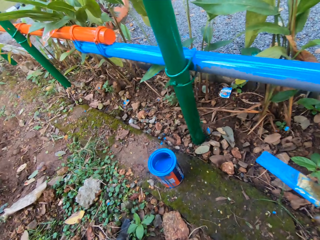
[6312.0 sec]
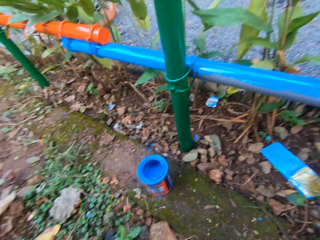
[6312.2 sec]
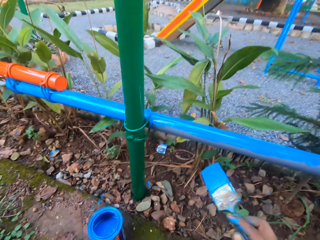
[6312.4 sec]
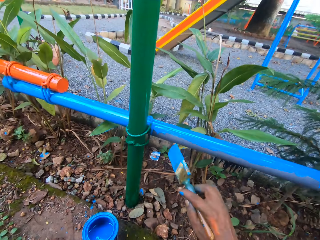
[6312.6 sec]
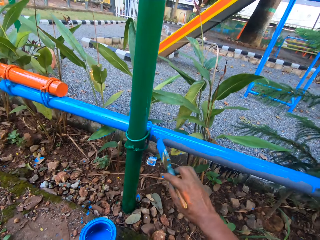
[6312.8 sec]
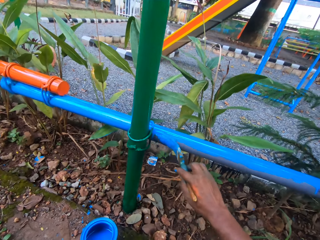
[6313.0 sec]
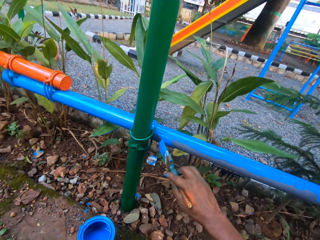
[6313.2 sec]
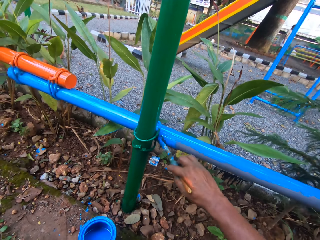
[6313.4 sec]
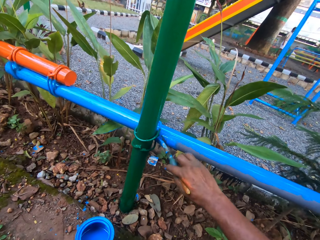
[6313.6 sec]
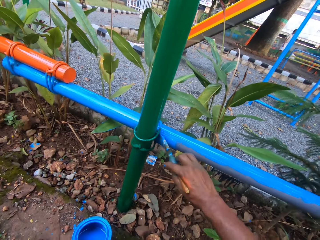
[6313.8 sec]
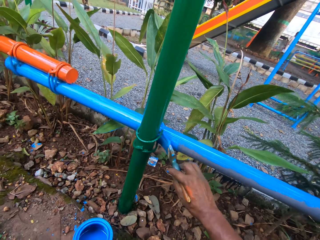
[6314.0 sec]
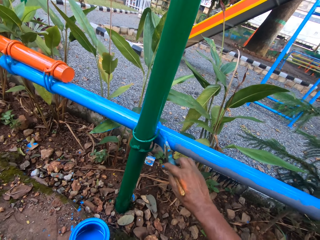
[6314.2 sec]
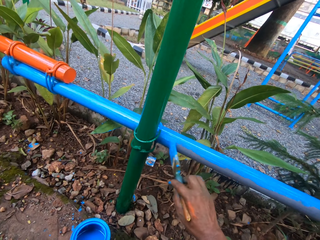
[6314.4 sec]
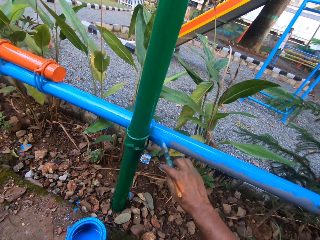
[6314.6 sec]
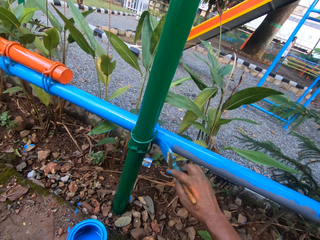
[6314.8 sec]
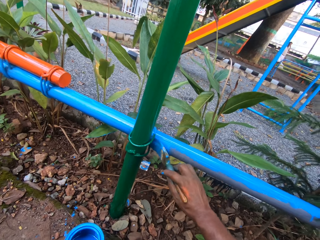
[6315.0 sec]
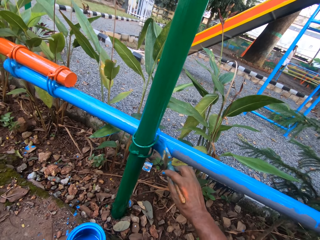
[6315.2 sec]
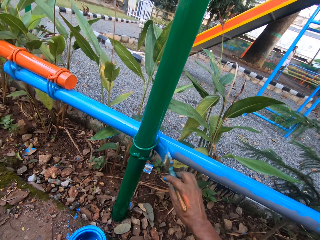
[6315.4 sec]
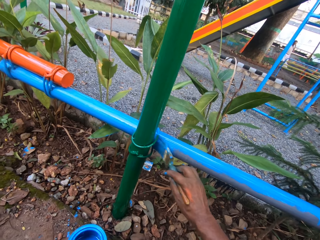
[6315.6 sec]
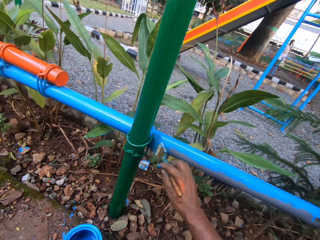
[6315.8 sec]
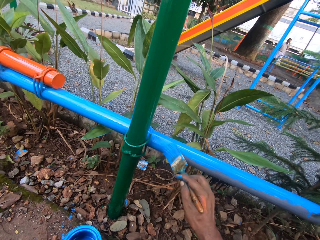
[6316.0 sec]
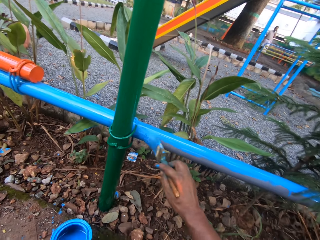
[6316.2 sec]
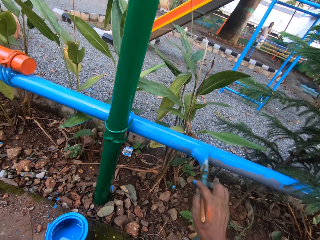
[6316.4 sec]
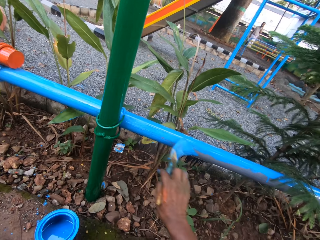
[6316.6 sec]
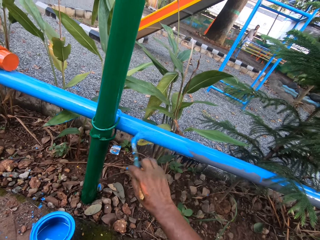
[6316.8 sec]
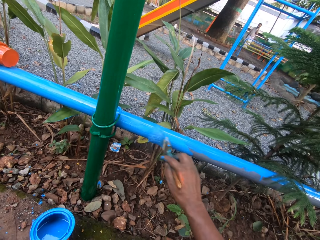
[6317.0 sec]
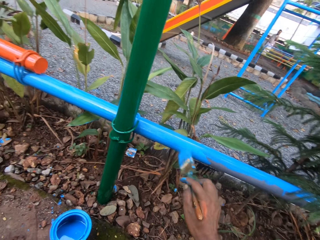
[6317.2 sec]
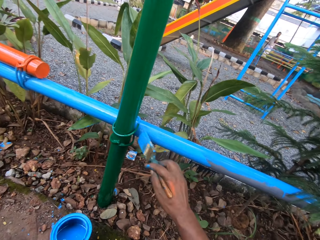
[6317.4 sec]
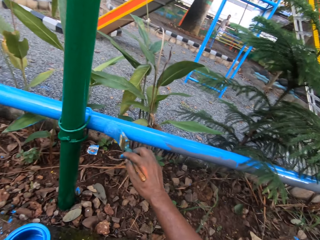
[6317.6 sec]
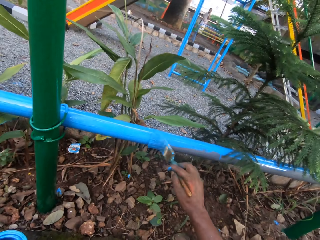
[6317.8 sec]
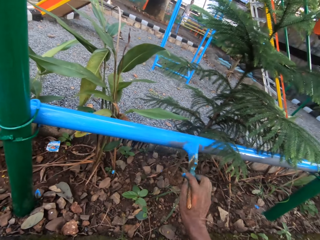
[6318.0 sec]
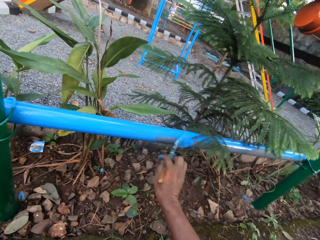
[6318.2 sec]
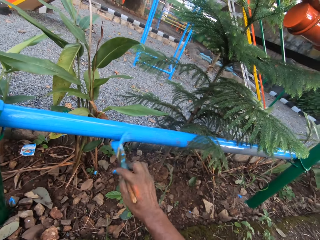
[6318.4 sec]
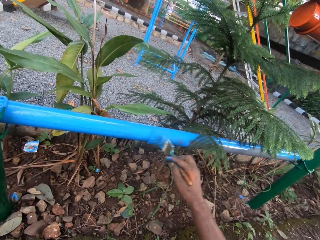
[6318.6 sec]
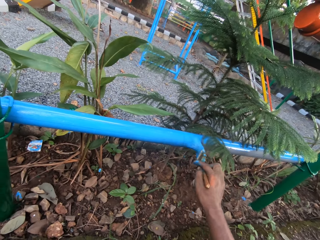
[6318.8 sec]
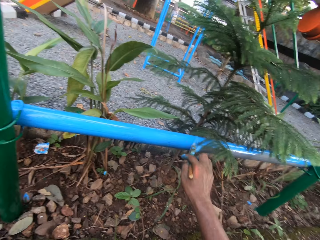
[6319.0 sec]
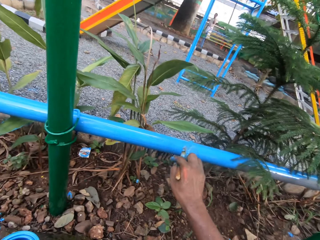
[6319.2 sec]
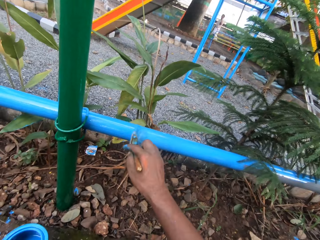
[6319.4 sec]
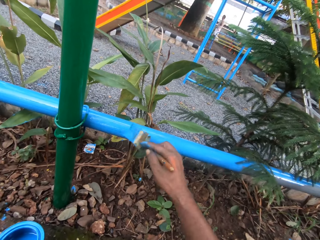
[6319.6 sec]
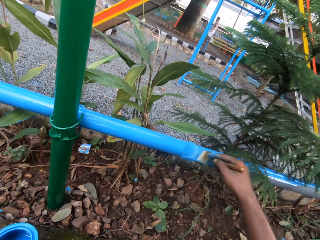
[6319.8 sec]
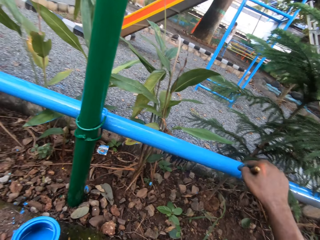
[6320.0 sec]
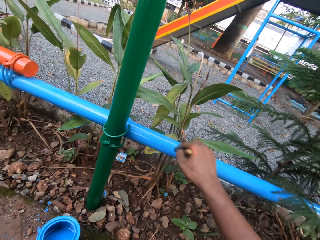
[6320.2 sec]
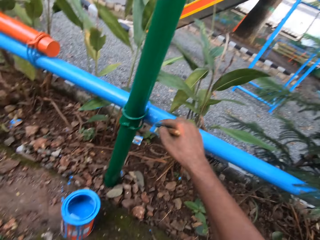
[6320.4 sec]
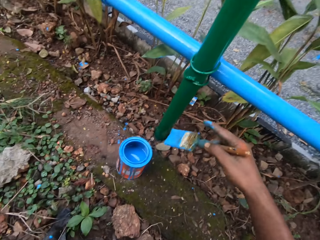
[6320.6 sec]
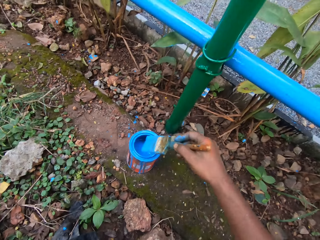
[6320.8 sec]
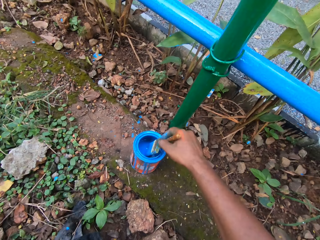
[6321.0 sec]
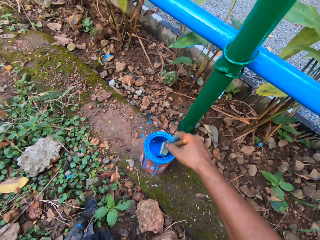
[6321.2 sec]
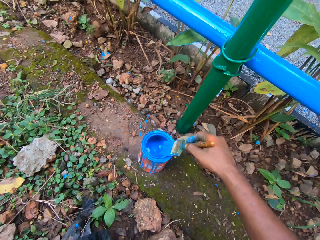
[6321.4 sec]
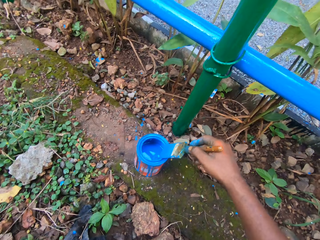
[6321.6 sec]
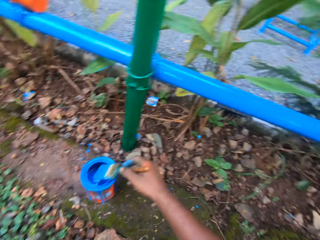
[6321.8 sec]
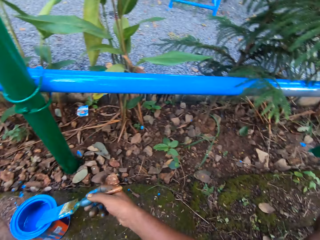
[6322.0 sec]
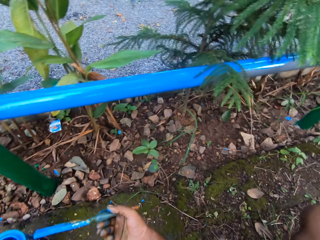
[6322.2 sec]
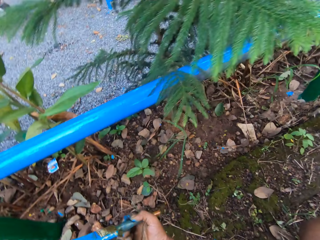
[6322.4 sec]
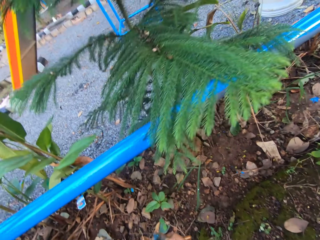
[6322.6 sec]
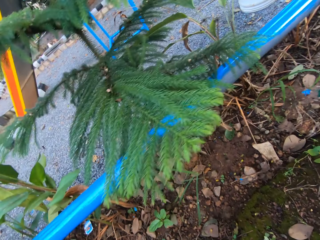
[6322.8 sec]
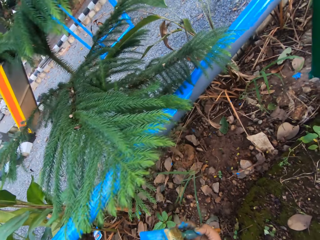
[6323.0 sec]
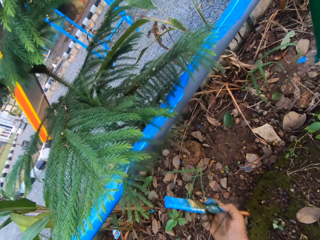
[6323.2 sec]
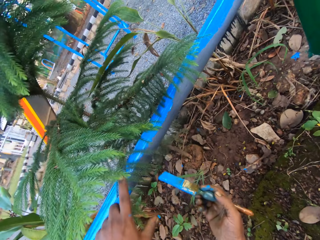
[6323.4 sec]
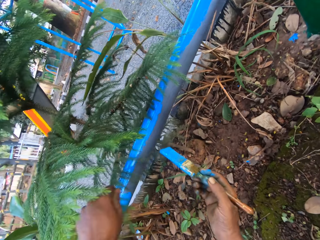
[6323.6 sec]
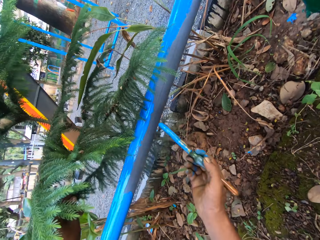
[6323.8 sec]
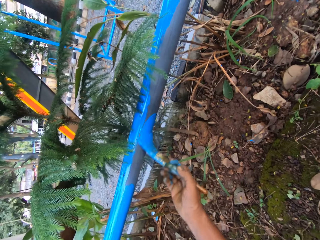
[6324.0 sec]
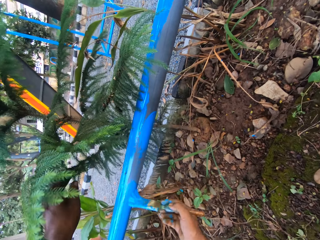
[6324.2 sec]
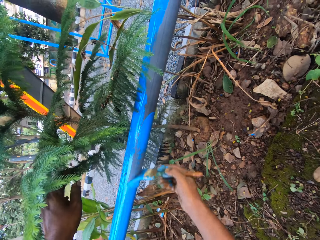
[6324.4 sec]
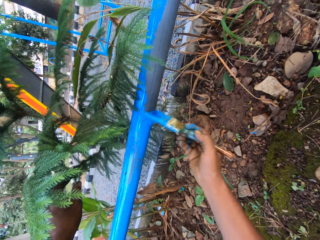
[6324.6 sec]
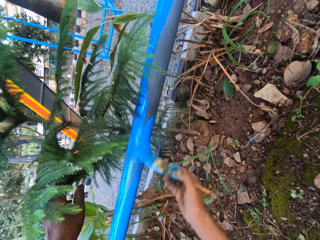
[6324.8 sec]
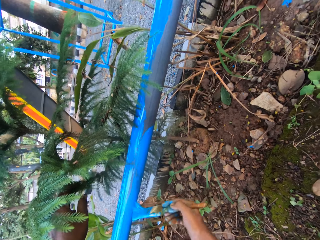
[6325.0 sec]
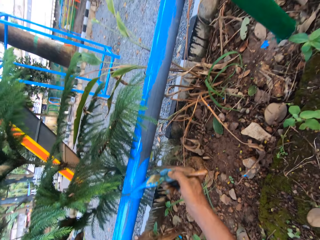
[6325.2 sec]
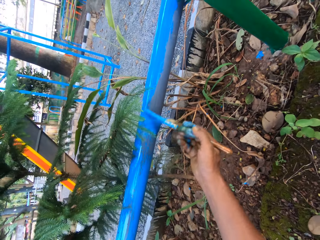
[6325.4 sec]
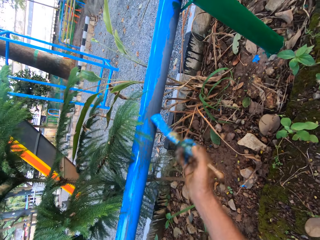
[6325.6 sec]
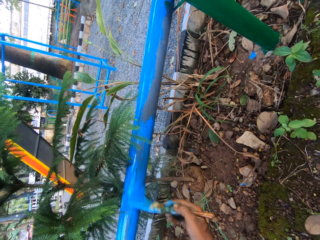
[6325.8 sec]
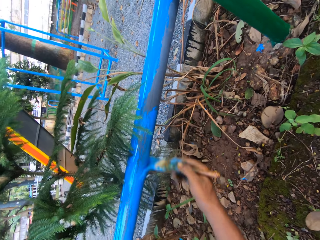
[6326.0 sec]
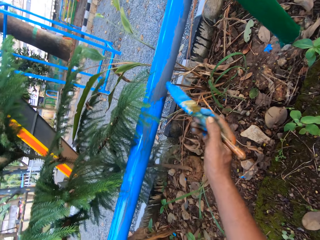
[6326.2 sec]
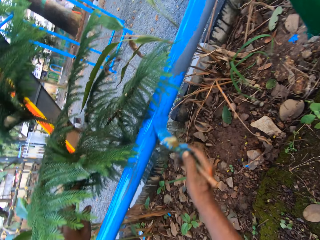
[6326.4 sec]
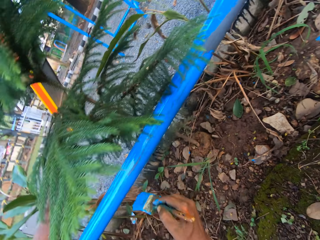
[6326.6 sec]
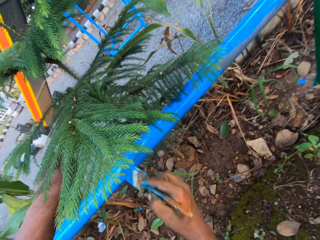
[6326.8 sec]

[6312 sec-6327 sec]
The camera wearer paints a metal bar with a paint brush. They dip the paint brush in the paint can. They touch a plant. They paint the metal bar with the paint brush.

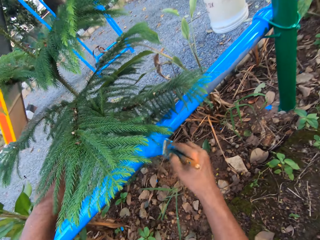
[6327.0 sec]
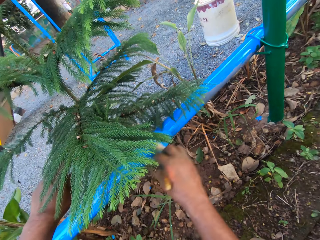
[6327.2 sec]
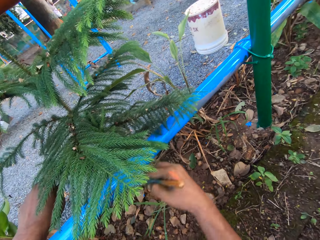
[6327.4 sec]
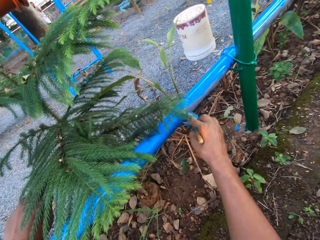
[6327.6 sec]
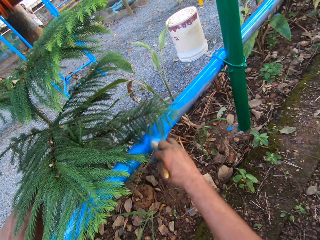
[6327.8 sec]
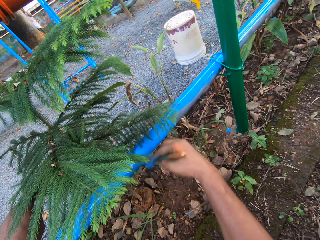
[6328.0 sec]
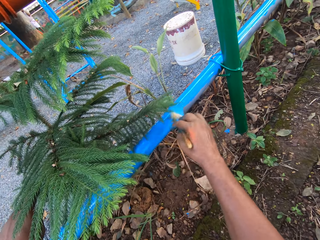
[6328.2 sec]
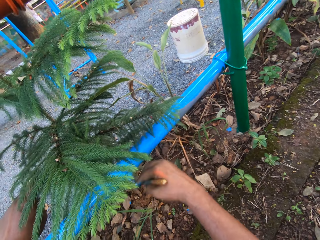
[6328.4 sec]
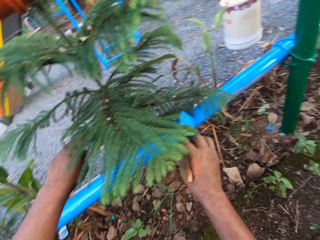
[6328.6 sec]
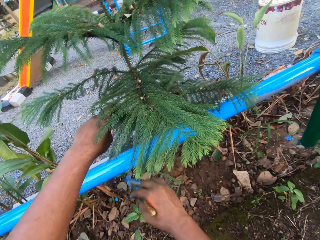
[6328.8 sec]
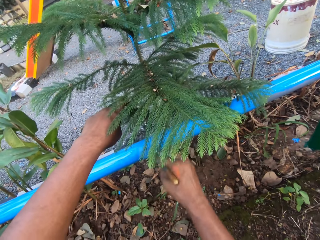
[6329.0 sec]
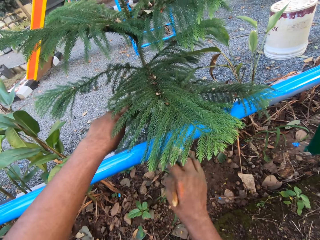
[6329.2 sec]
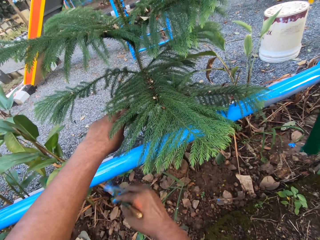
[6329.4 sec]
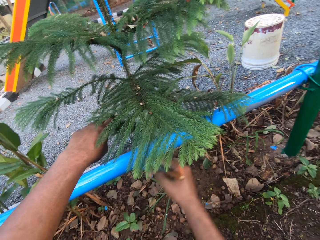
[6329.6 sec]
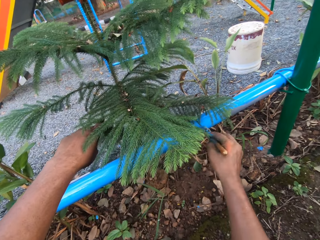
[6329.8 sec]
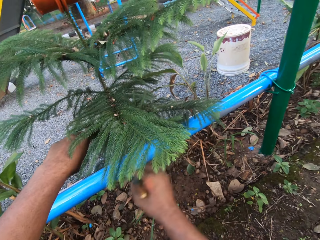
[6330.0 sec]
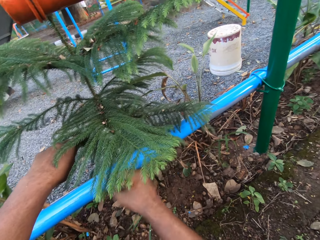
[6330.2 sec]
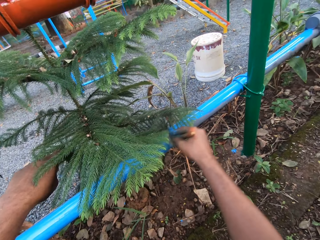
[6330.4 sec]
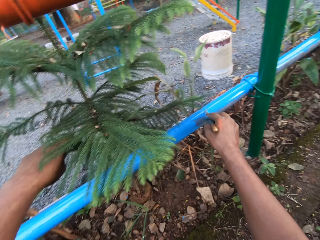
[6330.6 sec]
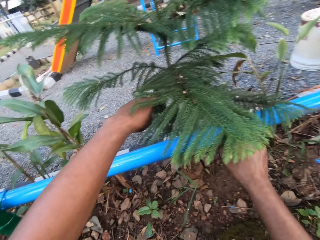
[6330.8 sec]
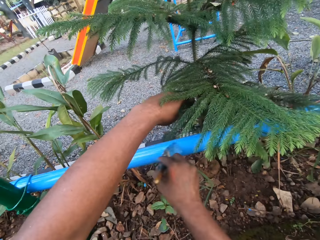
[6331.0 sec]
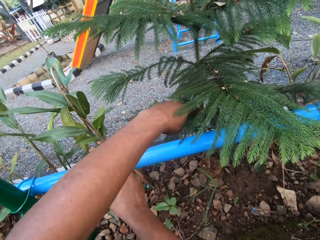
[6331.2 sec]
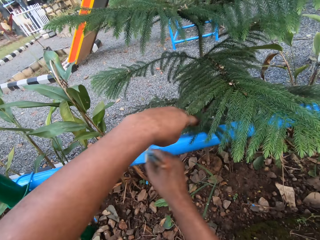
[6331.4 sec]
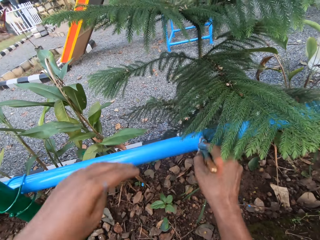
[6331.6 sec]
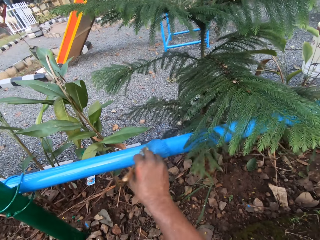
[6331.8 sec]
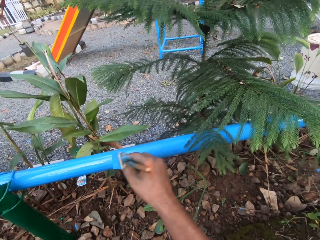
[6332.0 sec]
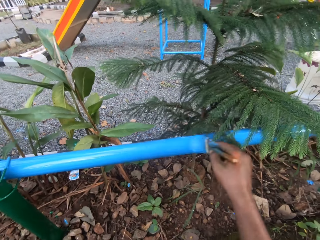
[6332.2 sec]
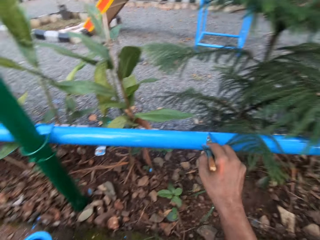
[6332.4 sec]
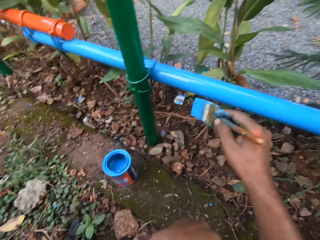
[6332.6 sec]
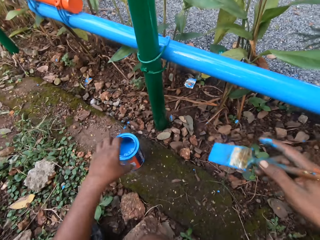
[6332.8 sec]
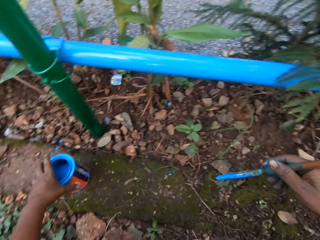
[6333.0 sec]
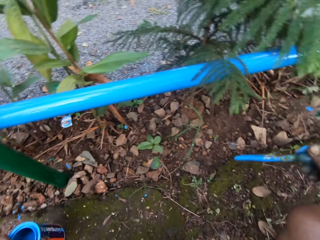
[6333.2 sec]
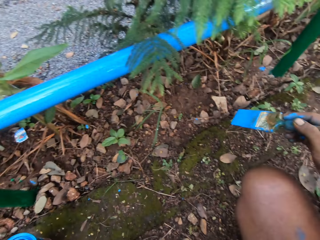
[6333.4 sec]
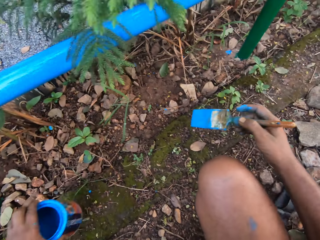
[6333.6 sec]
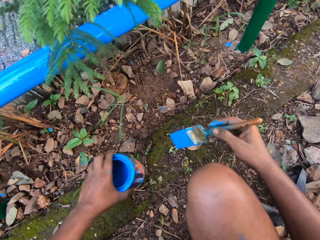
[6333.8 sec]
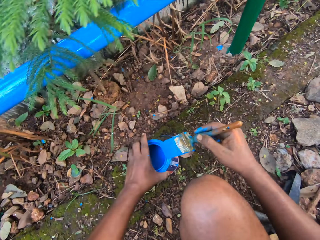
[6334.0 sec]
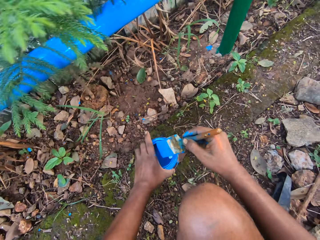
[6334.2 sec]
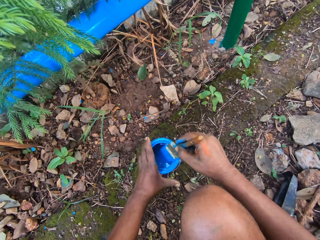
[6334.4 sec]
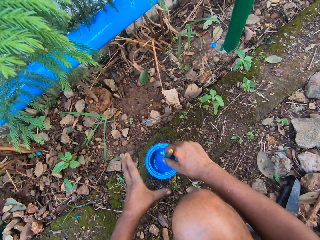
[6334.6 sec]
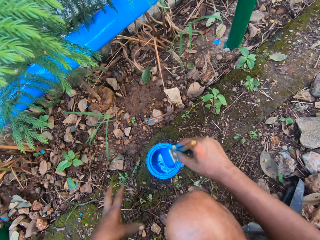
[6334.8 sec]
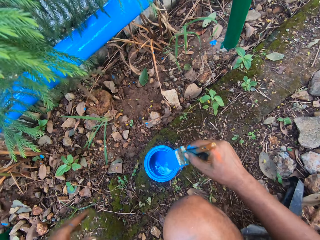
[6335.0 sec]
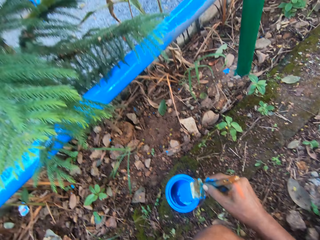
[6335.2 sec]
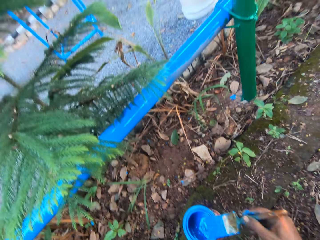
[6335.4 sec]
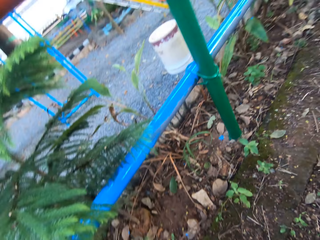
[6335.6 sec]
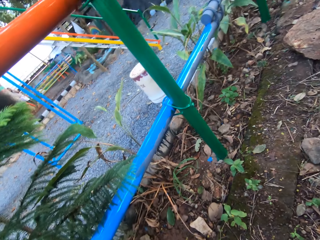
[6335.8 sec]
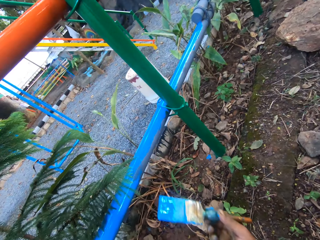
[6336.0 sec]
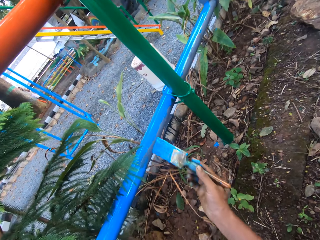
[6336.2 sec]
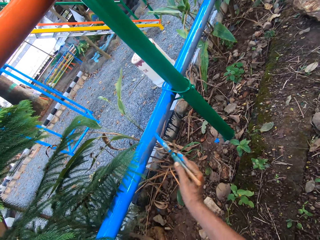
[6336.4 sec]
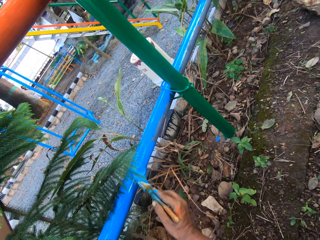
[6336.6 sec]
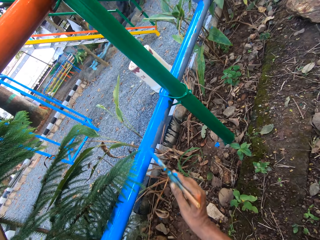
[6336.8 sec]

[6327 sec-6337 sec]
The camera wearer picks up a paint can. They move the paint can. They drop the paint can. They dip a paint brush in the paint can. They paint a metal bar.
